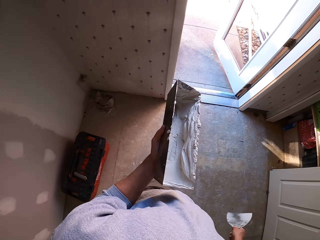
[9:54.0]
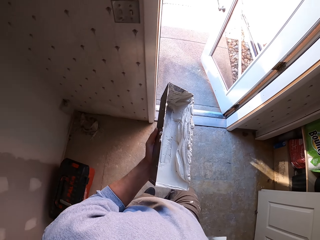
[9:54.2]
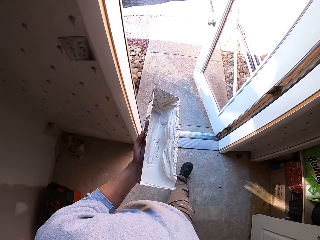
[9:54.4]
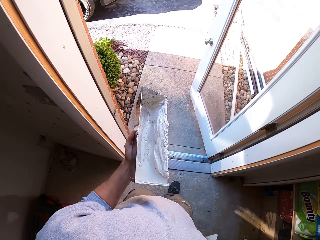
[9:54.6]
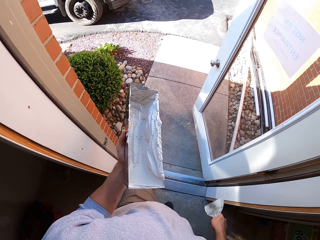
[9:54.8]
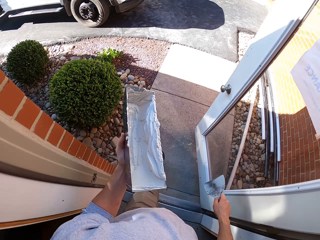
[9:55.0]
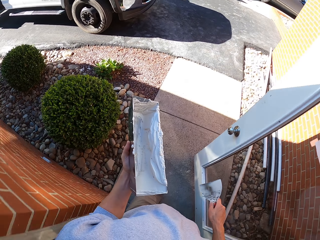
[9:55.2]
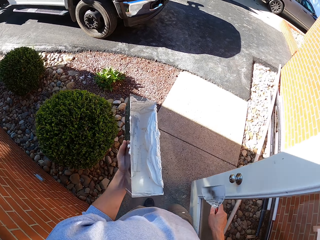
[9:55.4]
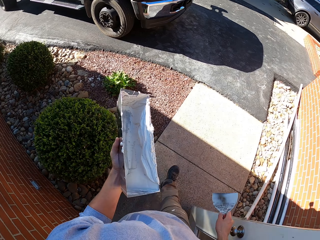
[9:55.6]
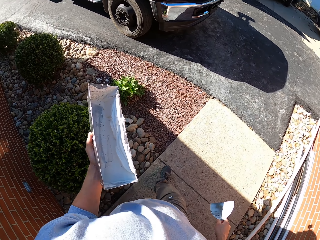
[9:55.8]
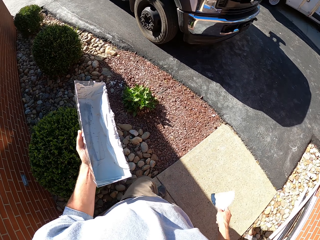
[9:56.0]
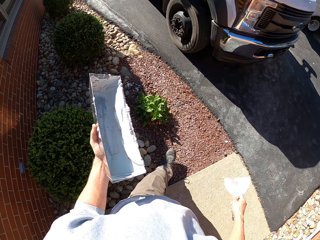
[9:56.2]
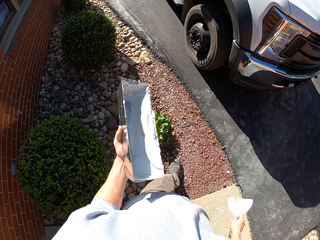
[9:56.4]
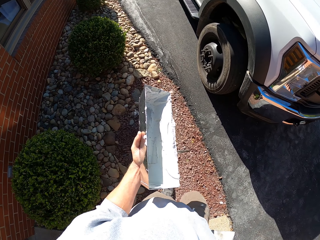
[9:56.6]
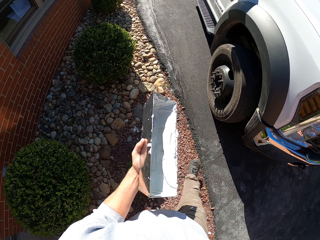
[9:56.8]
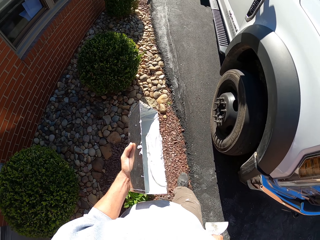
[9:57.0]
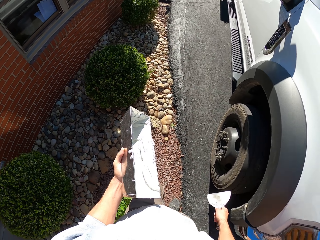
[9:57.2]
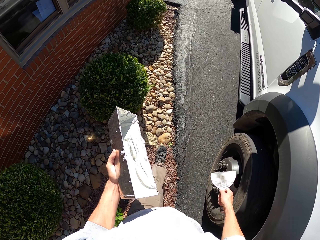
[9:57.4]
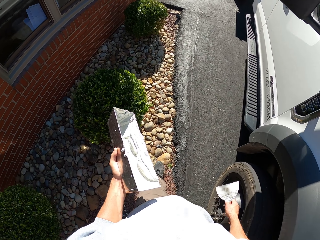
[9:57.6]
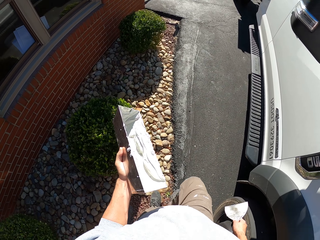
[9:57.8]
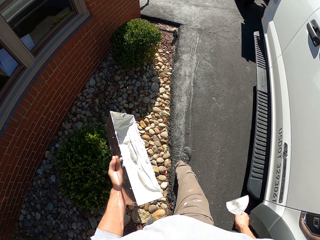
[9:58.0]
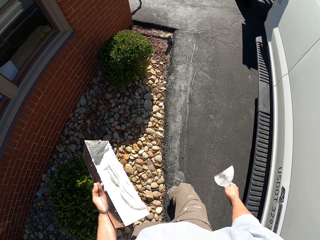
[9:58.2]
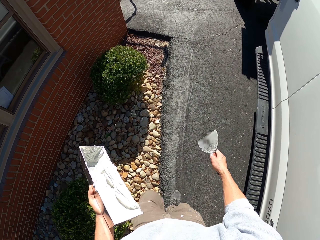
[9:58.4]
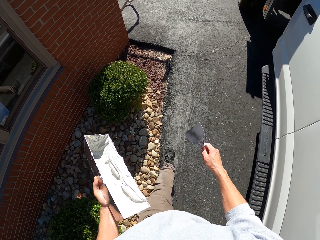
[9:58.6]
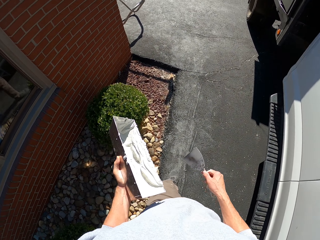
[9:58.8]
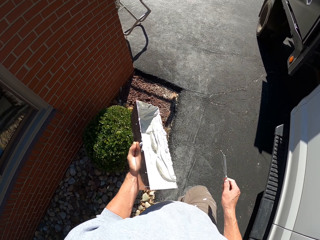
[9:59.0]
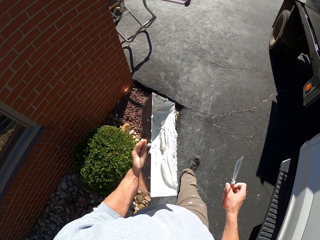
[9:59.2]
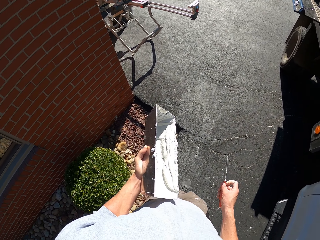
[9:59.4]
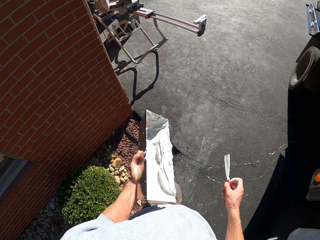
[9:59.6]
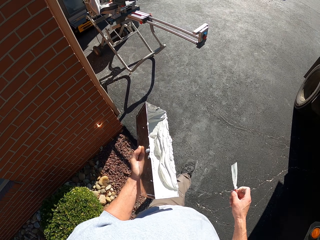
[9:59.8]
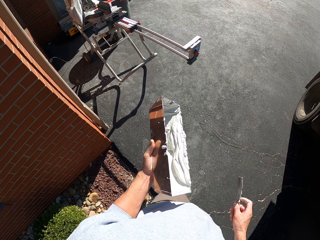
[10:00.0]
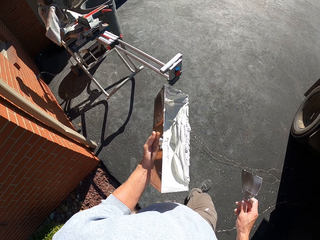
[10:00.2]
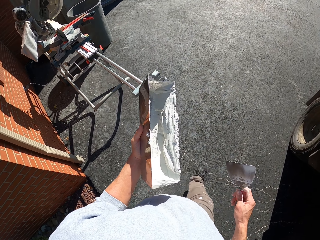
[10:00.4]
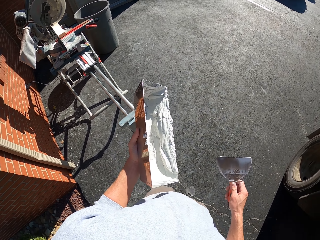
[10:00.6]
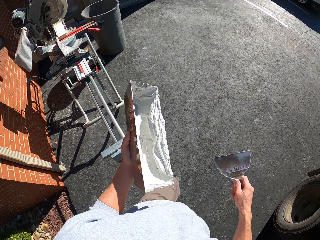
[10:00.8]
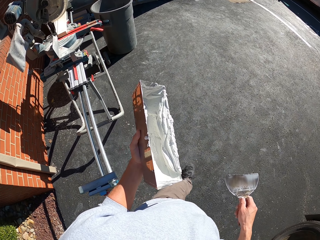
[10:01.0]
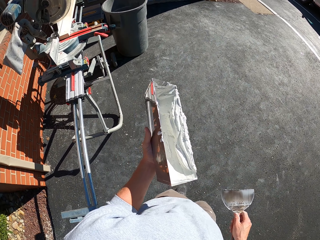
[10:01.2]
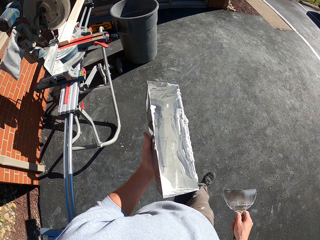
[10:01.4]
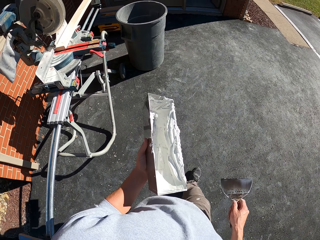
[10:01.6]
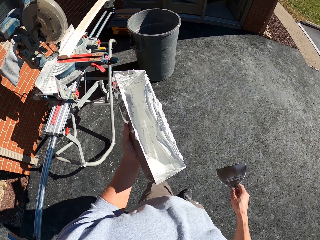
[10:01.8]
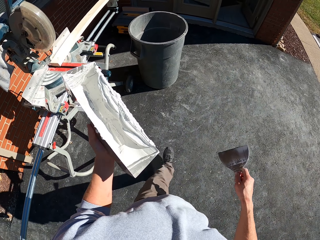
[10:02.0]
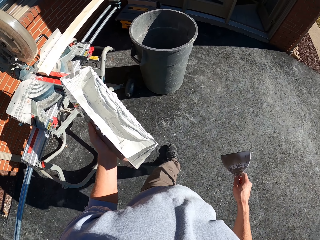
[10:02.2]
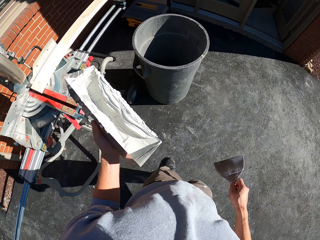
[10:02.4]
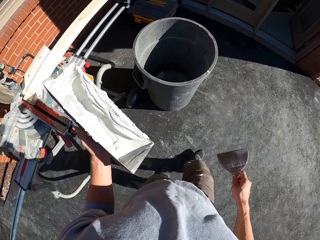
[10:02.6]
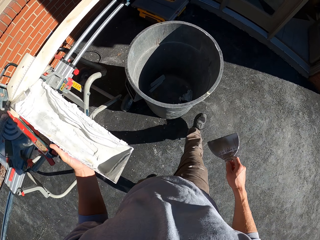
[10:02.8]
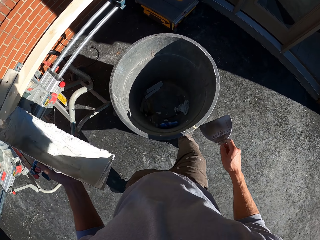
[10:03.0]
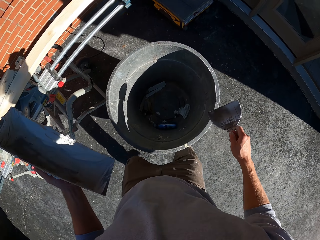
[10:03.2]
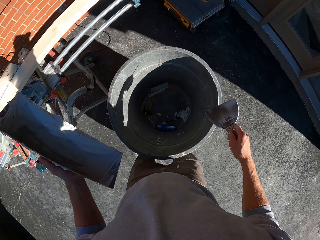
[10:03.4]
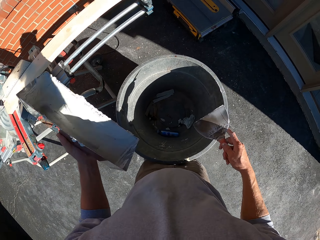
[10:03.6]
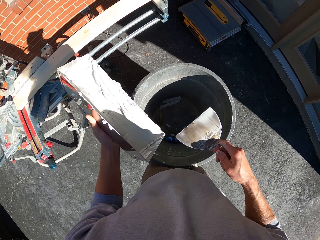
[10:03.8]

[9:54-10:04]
The camera wearer walks outside the house. They walk on the ground.

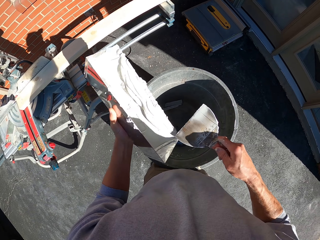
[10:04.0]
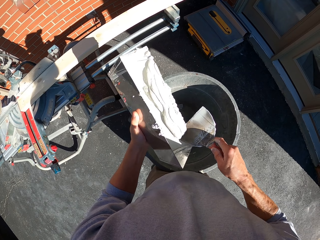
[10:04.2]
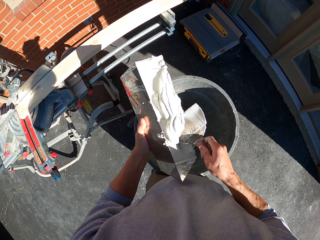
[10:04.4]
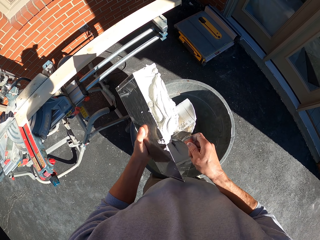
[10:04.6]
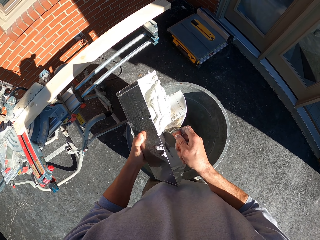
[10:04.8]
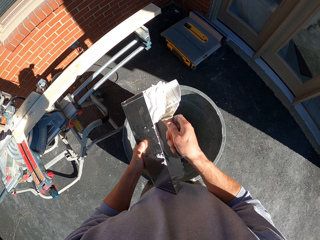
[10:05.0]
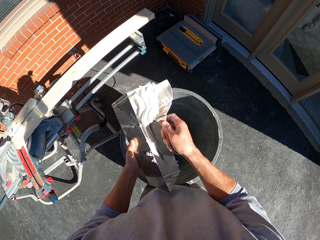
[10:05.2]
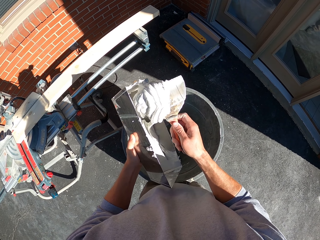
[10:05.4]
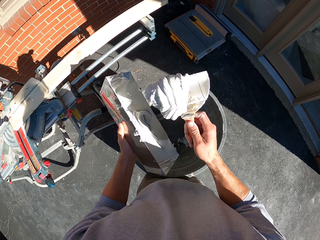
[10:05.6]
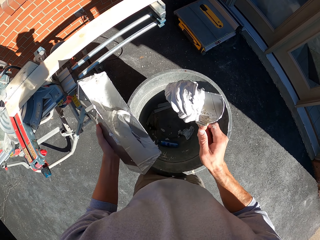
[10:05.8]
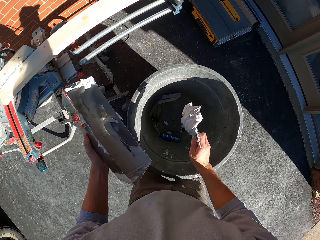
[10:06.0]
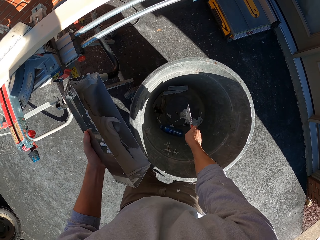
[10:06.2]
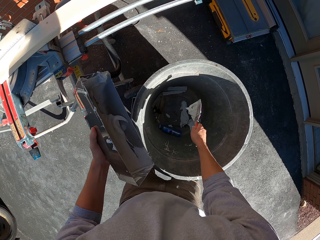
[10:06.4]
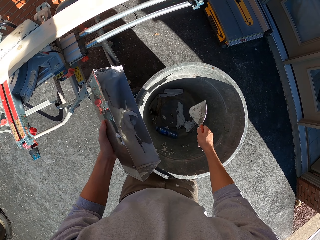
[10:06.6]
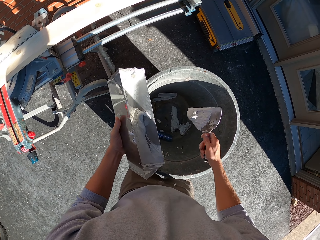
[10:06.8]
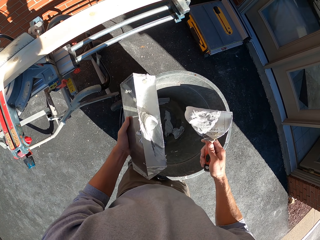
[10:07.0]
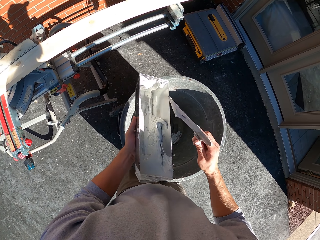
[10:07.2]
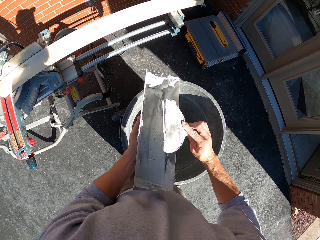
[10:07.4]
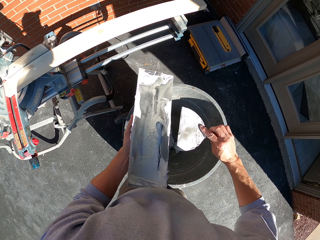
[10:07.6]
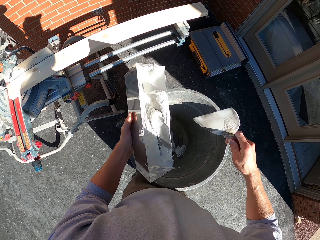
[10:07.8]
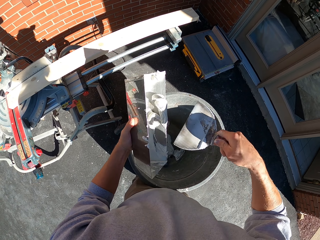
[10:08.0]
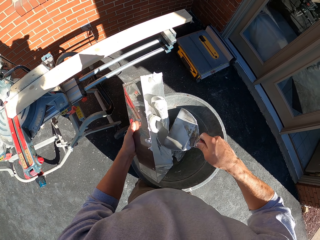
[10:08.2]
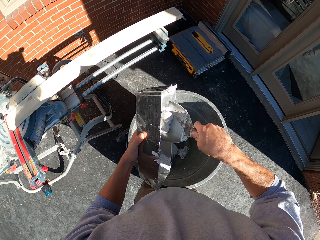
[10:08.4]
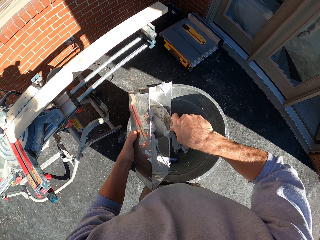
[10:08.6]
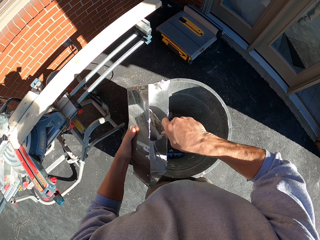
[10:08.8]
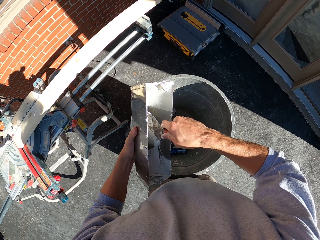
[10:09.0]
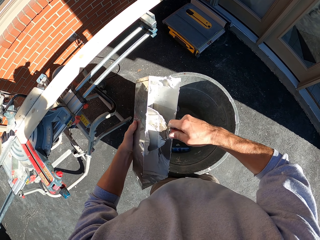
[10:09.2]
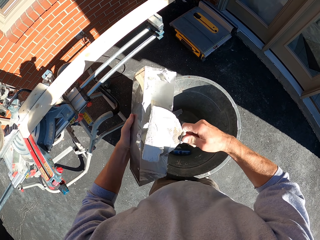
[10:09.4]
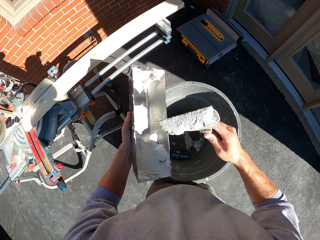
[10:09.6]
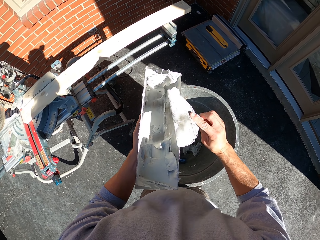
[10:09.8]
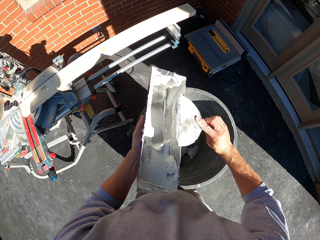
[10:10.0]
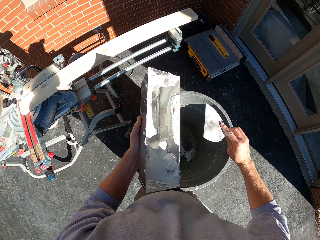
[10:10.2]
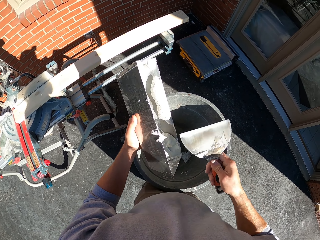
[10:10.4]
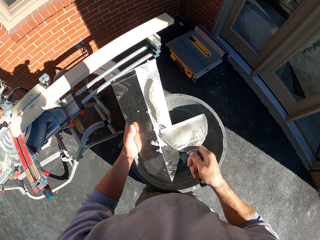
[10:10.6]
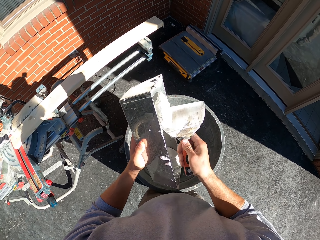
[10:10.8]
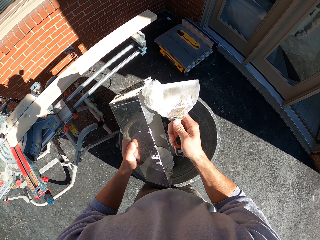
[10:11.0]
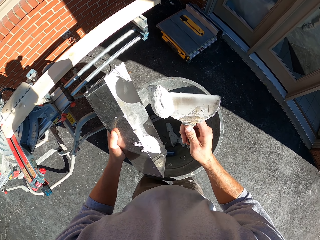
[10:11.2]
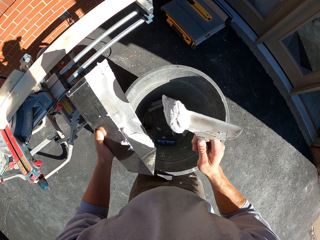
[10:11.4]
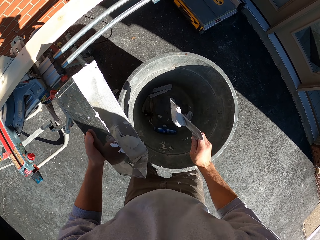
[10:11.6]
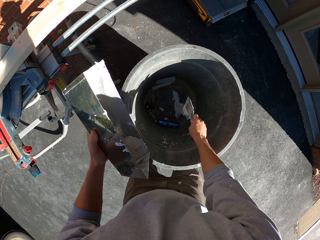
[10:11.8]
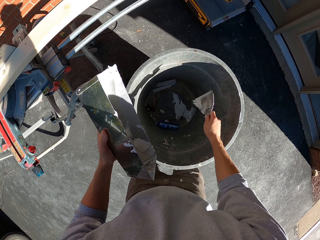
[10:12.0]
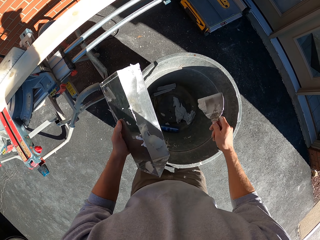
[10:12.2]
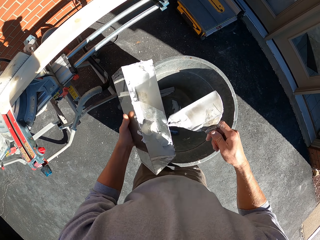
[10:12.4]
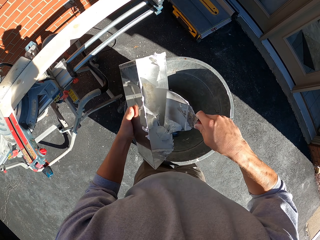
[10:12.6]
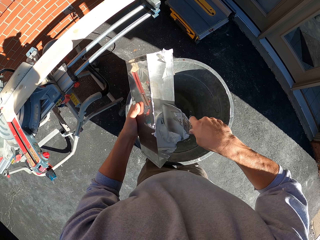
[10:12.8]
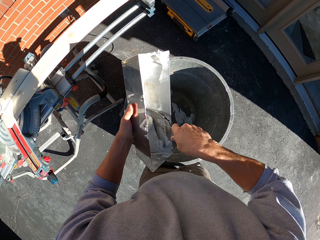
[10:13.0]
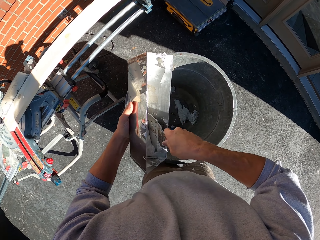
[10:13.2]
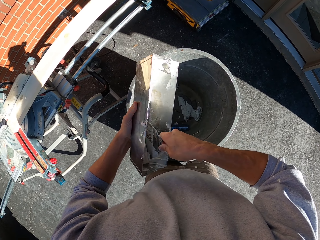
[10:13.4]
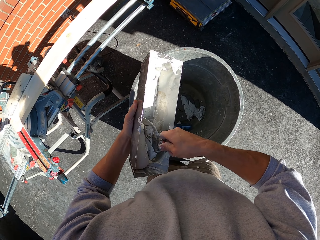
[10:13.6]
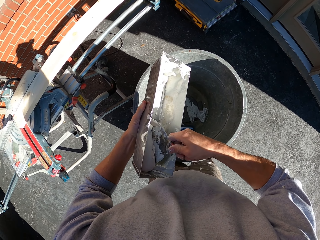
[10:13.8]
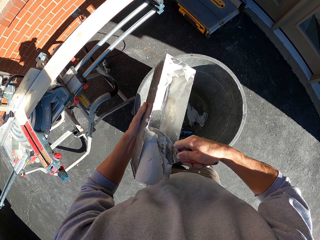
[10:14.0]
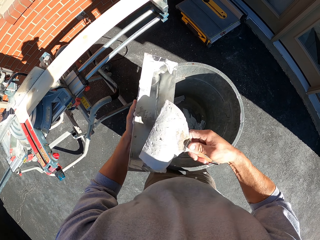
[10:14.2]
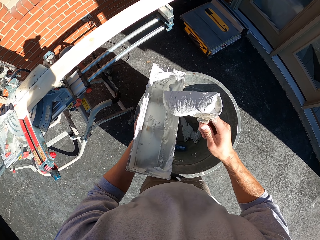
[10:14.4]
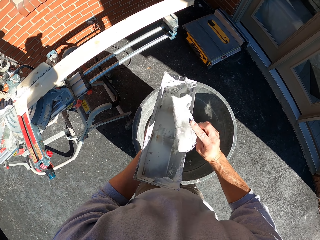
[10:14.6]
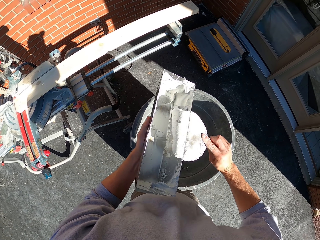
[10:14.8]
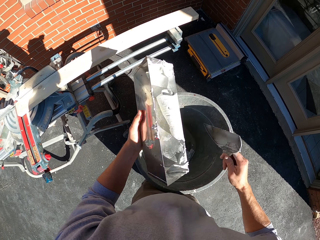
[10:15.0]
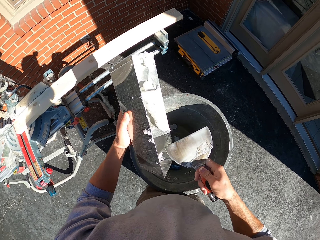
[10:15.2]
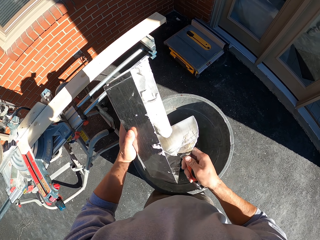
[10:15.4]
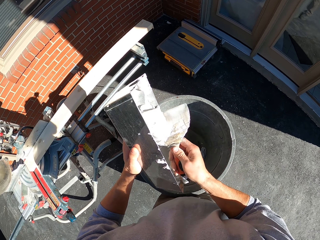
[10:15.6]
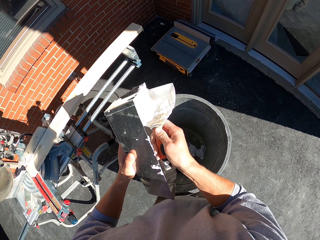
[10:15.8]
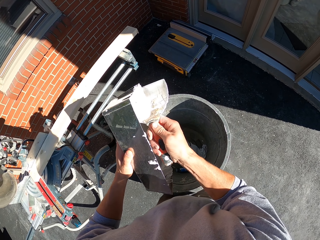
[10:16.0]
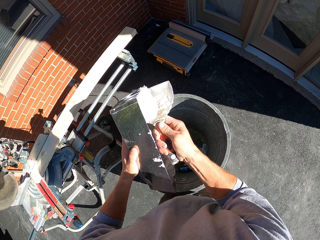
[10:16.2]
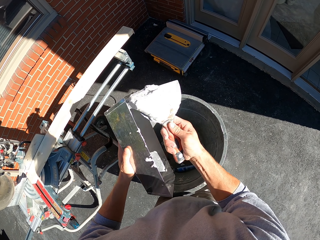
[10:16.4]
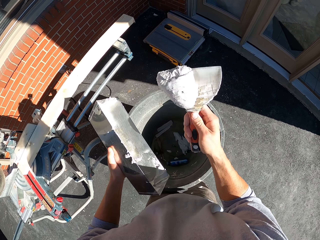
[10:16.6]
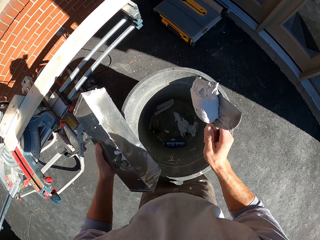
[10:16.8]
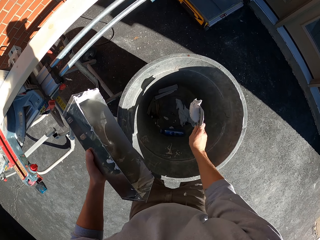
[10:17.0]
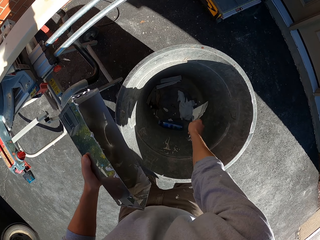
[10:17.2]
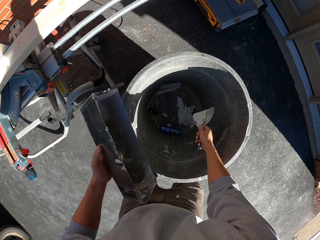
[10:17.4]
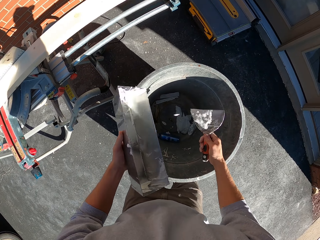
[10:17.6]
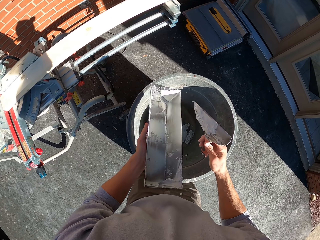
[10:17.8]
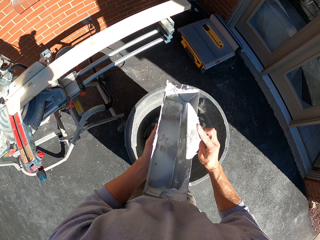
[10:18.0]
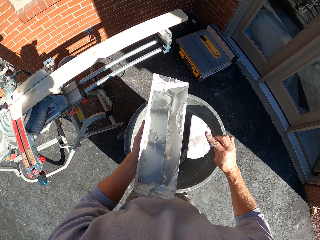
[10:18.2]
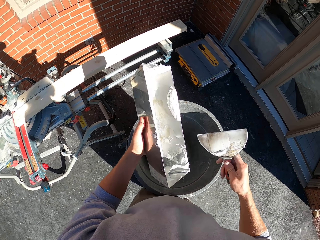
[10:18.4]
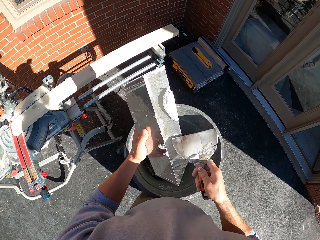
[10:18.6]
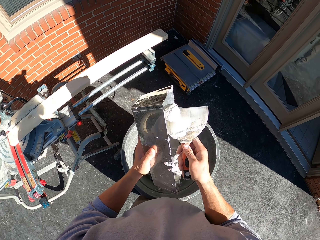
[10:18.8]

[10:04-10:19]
The camera wearer scoops the filler from something. They empty a container of paint. They put the filler in the bin. They scoop the filler from something. They put the filler in the bin. They scoop the filler from something. They put the filler in the bin.
